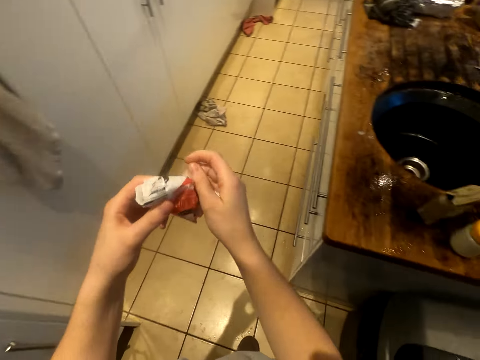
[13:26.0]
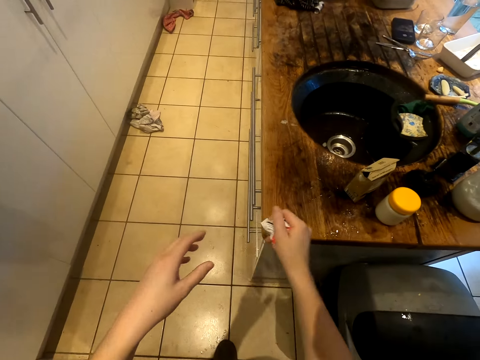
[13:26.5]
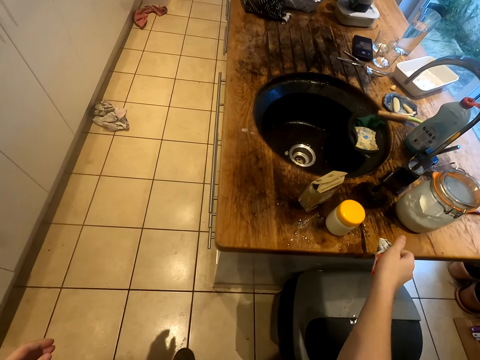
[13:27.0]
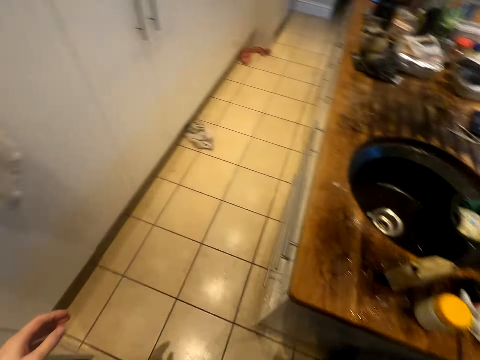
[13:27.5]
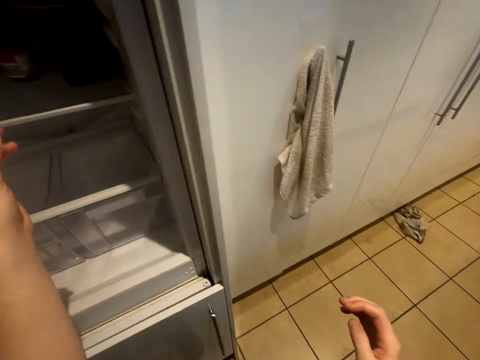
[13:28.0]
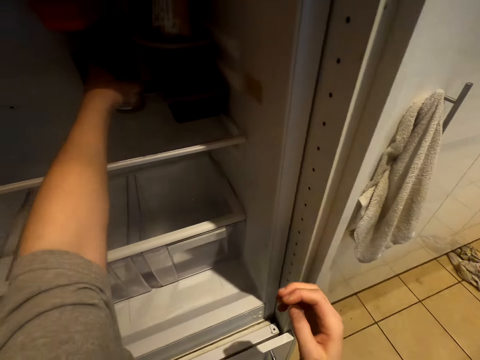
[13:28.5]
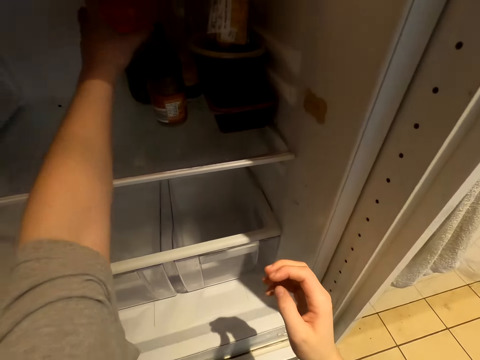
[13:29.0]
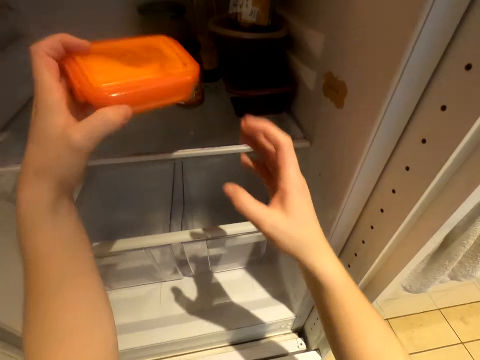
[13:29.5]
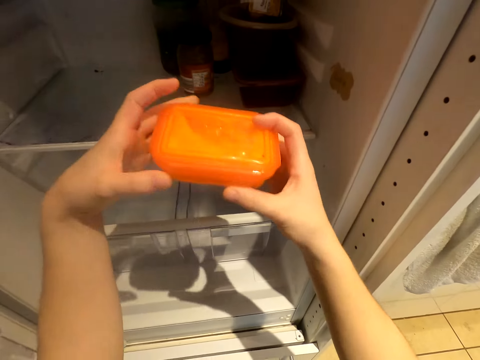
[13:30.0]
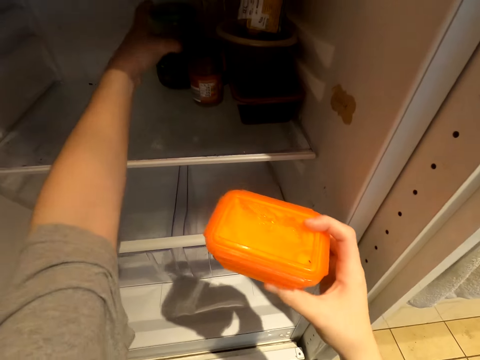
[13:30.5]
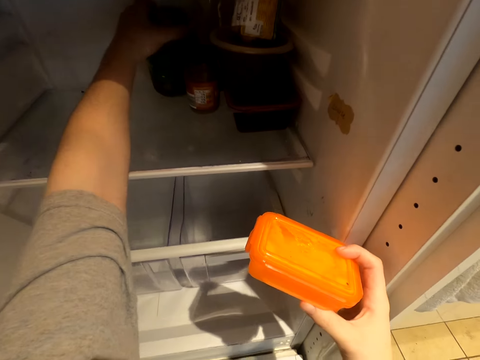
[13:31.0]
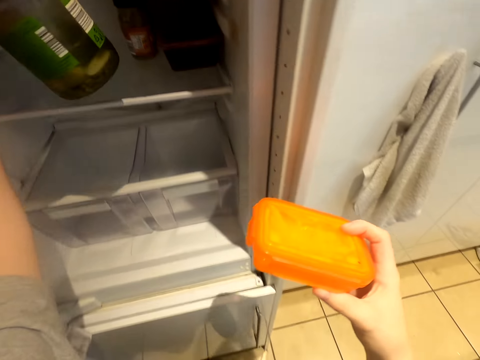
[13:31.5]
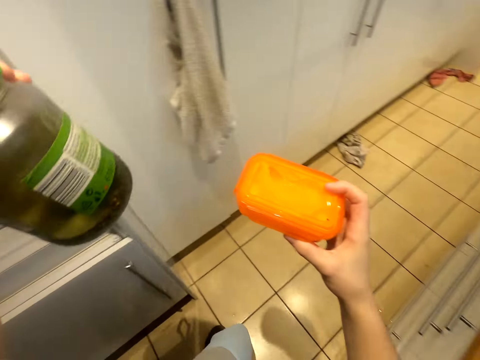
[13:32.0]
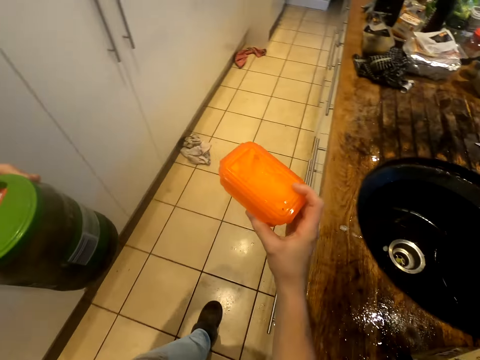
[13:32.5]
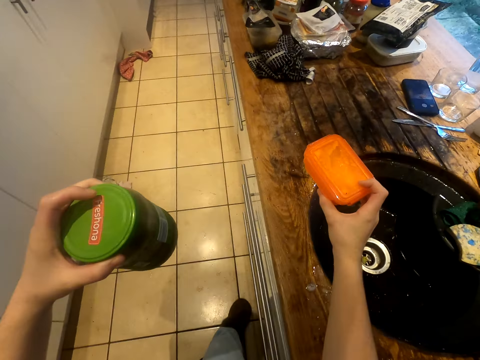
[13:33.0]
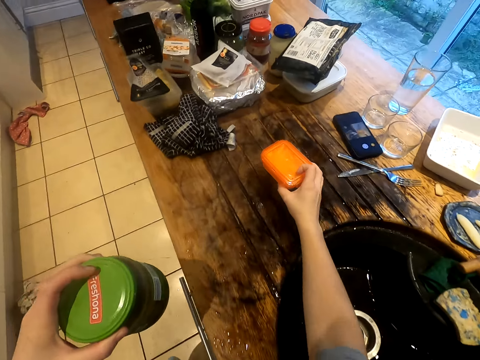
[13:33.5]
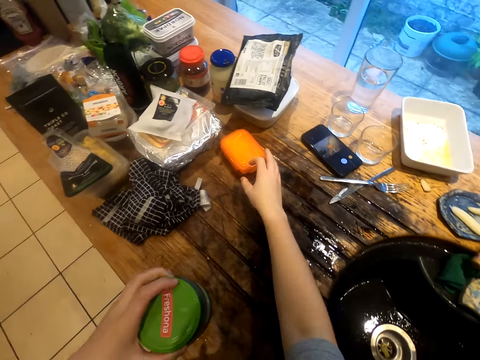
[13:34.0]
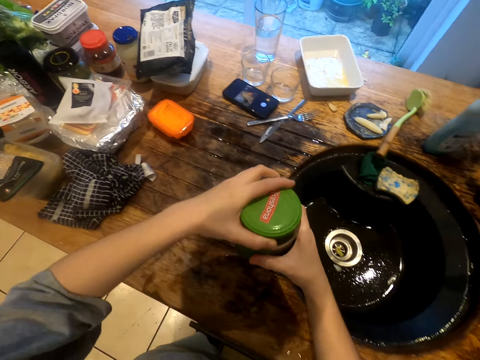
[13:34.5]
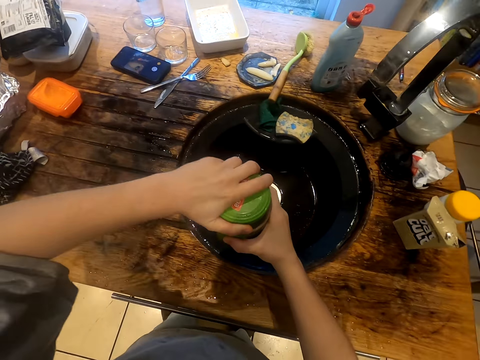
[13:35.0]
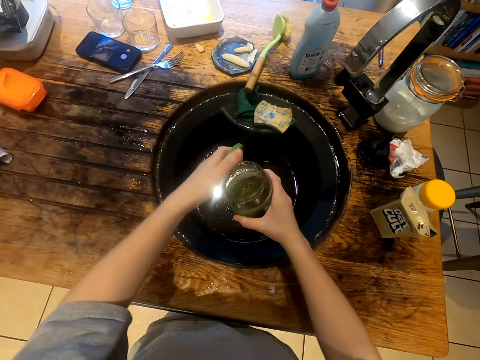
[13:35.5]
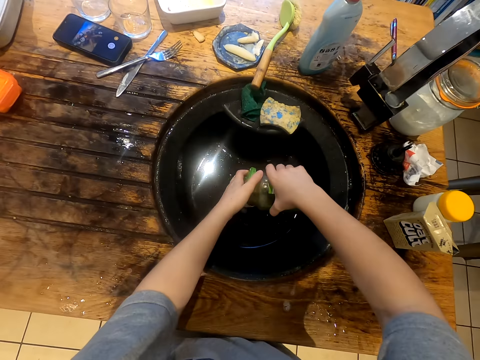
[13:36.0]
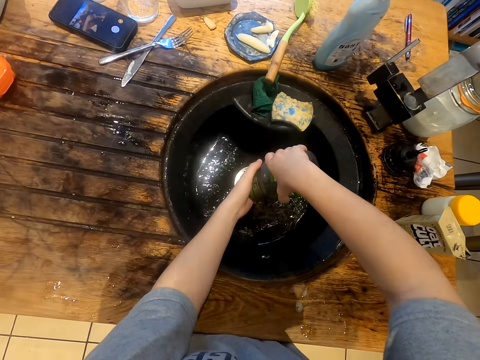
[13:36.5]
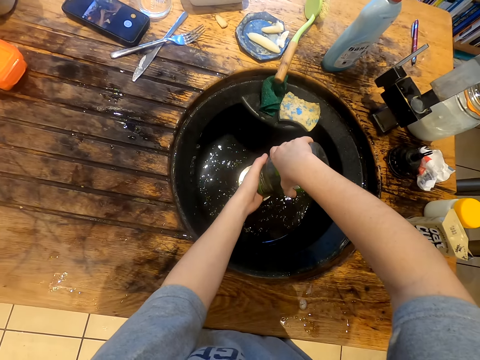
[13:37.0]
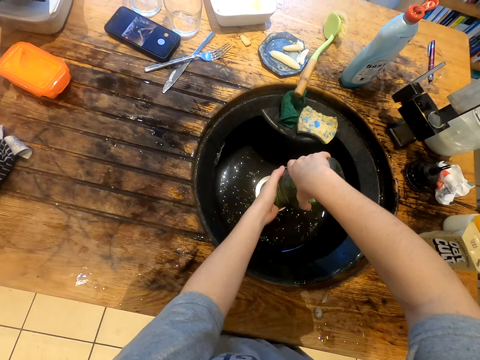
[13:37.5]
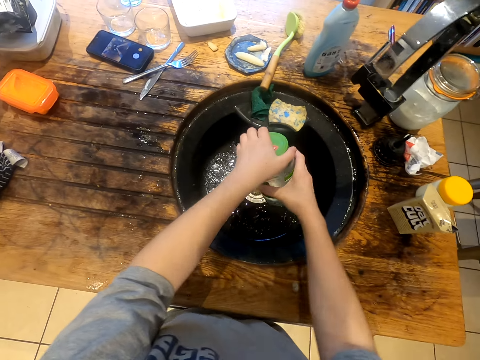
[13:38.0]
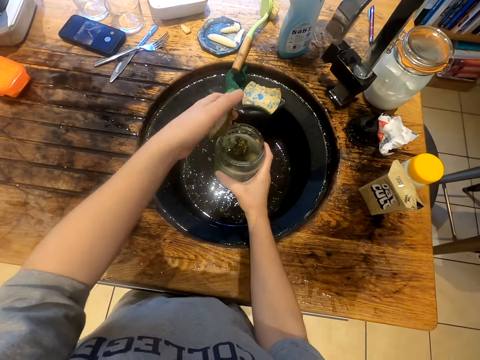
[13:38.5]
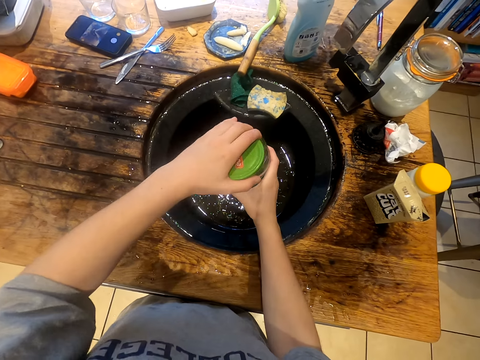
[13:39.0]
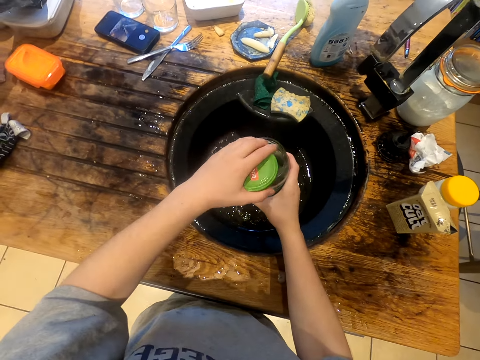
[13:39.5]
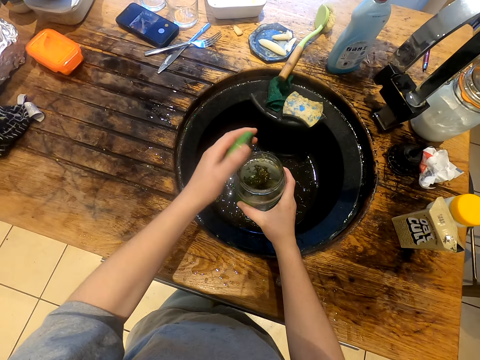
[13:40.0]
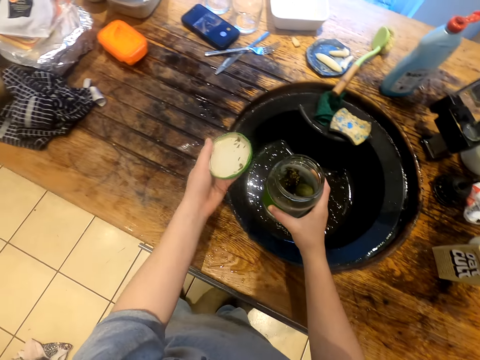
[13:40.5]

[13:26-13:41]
The camera wearer folds the paper. They put the paper aside. They pick up containers from the fridge. They take out something. They put the container on the counter top. They open the lid. They pour liquid from the jar in the sink.

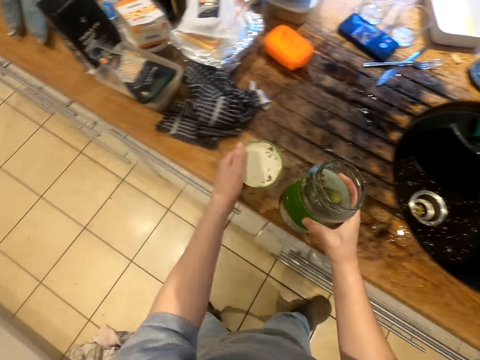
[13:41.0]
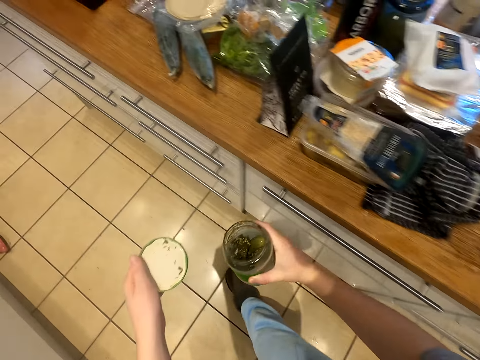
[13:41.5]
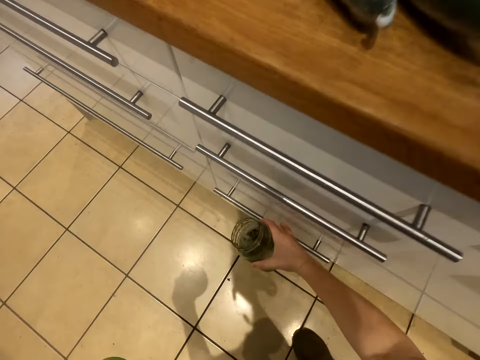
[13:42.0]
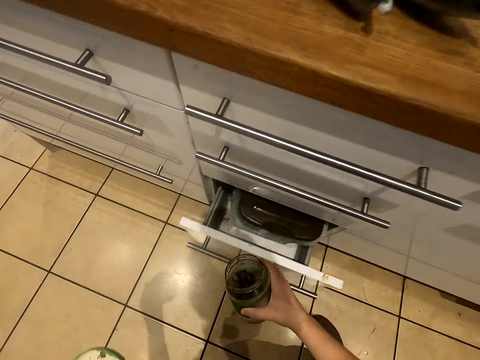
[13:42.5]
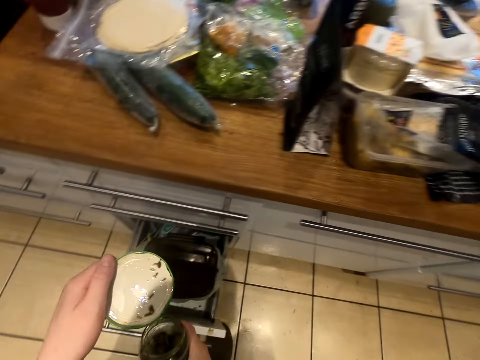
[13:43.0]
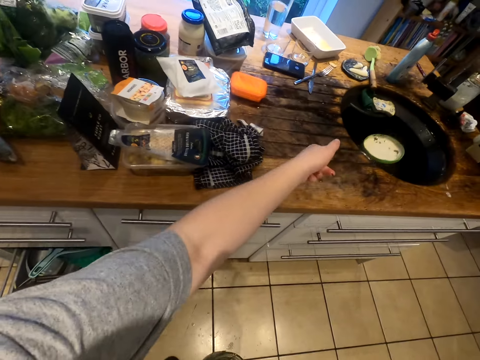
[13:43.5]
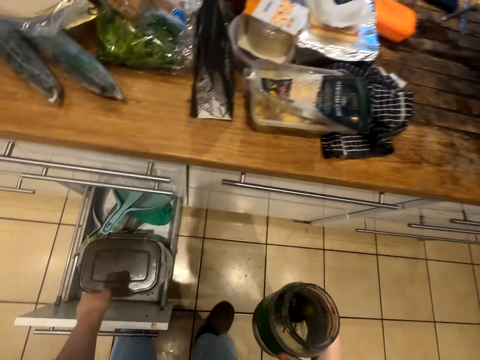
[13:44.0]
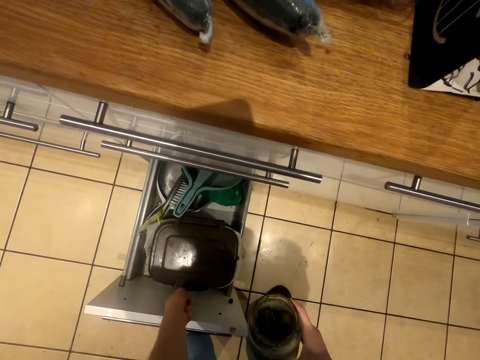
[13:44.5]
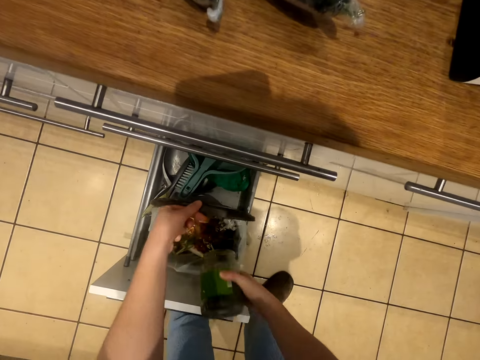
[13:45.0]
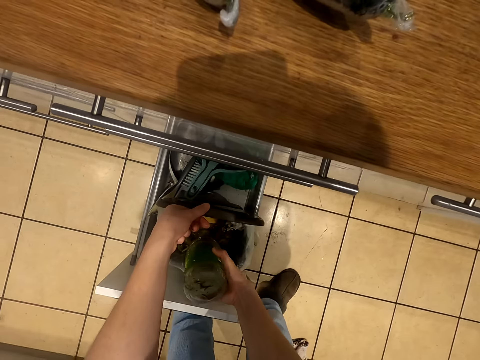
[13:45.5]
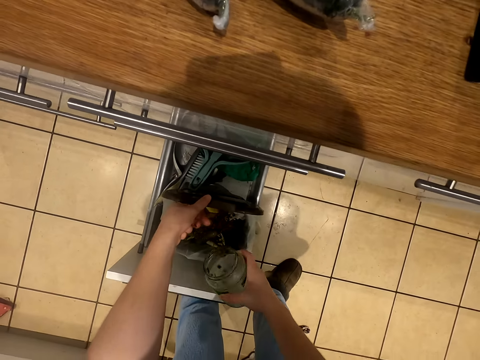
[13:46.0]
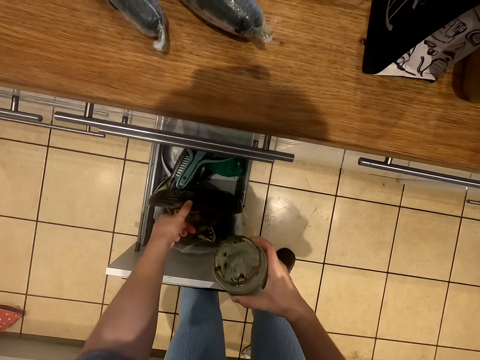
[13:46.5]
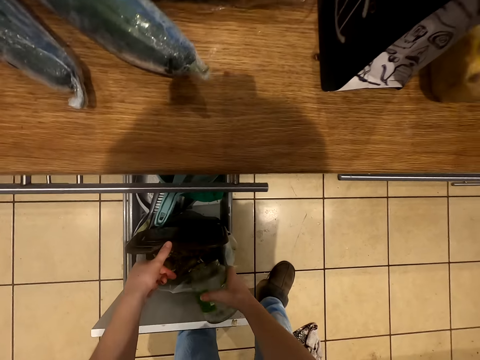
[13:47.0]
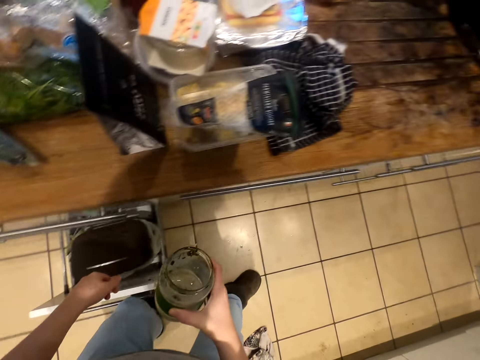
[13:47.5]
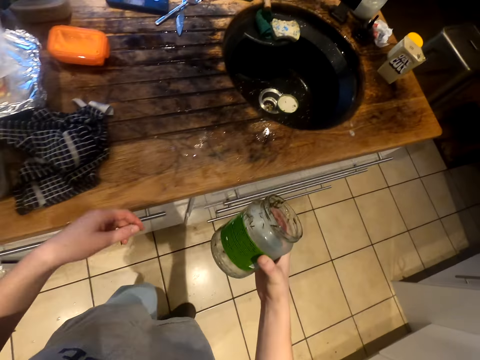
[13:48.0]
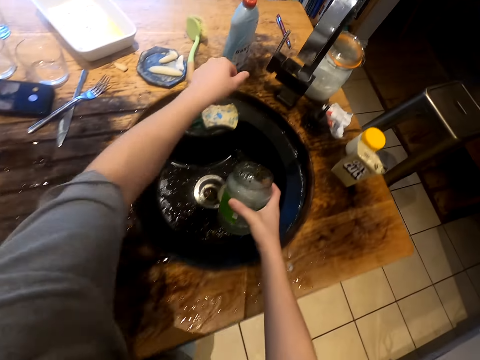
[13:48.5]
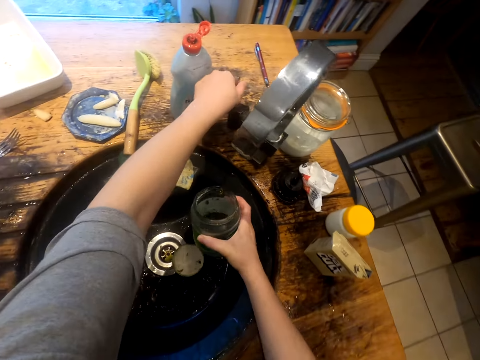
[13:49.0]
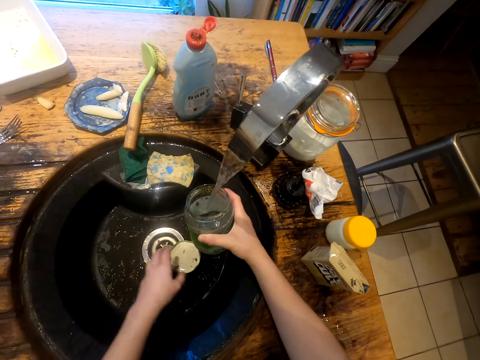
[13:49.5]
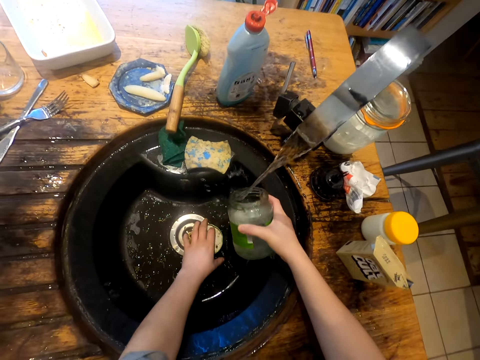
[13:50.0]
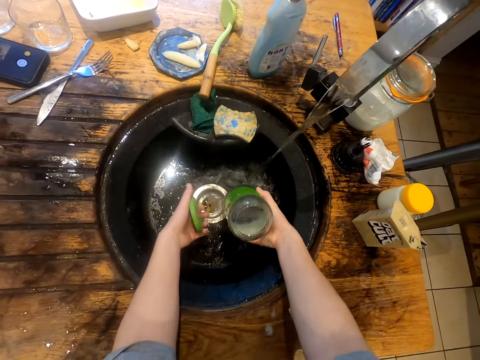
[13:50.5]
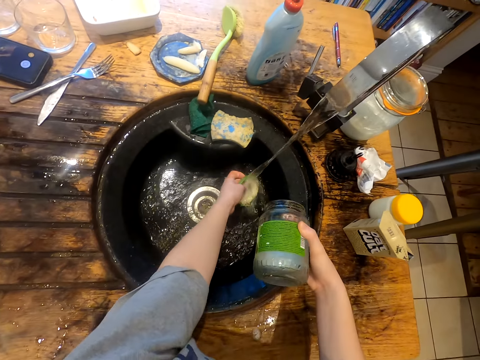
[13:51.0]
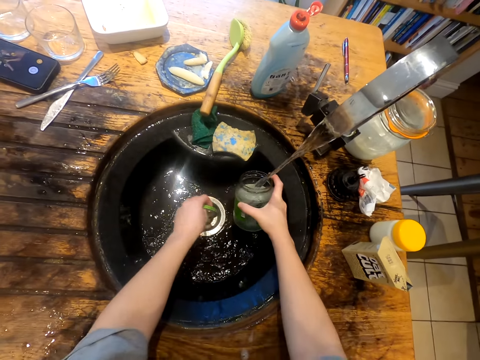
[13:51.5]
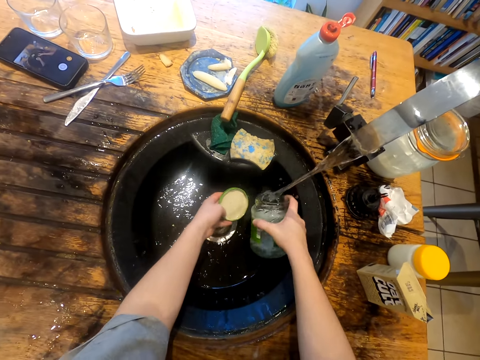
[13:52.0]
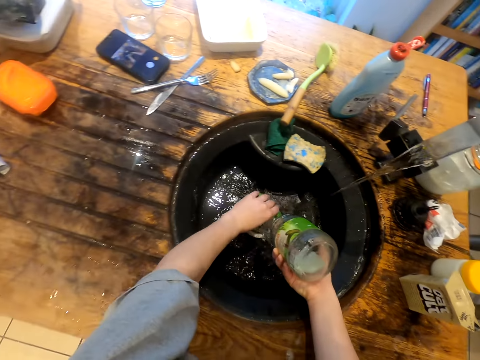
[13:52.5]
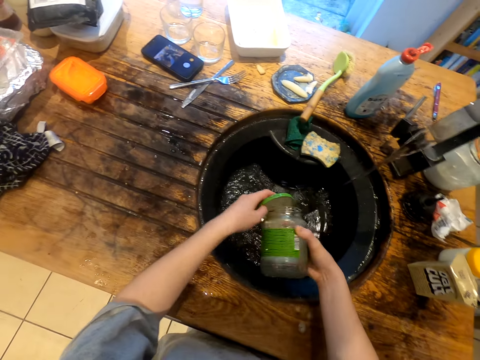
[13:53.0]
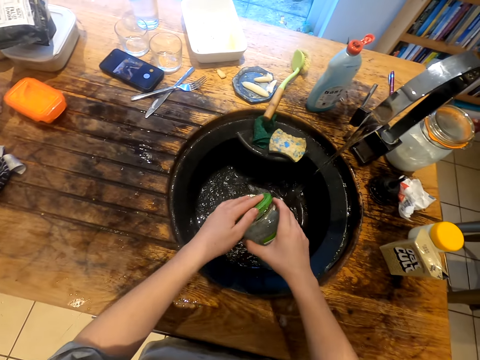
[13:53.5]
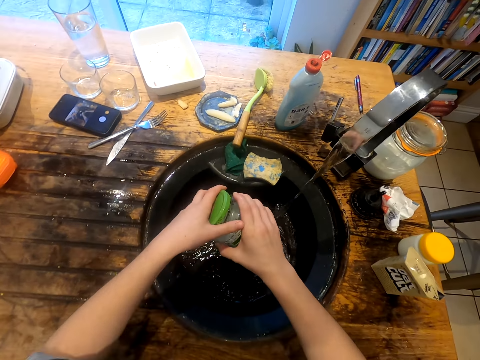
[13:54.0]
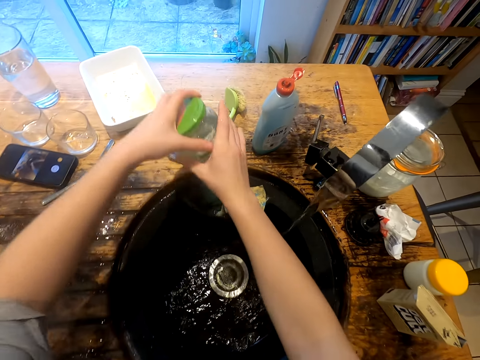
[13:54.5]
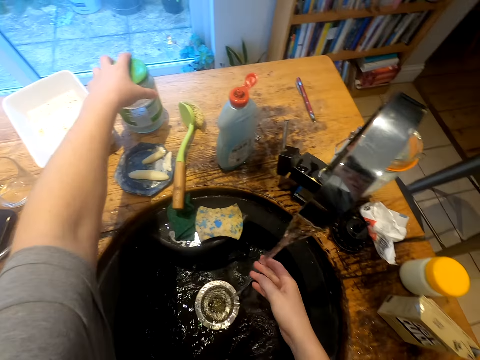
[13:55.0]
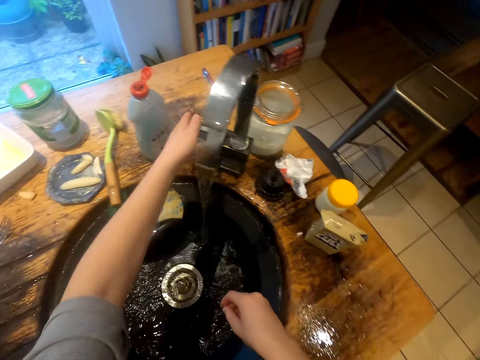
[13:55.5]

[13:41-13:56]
The camera wearer opens the lower drawer. They throw the lid in the sink. They open the dish. They put trash in the container. They pour something to the dish. They close the kitchen drawer. They walk towards the sink. They open the water tap. They rinse the jar or bottle. They close the bottle with a lid.
